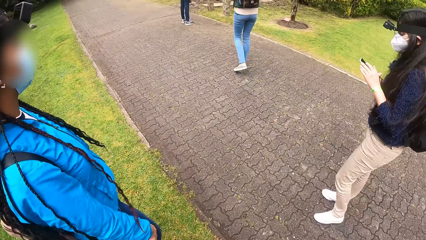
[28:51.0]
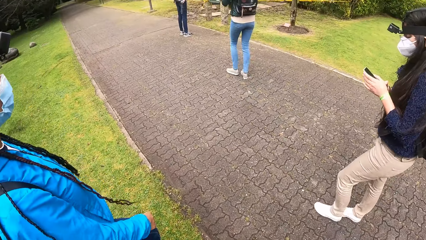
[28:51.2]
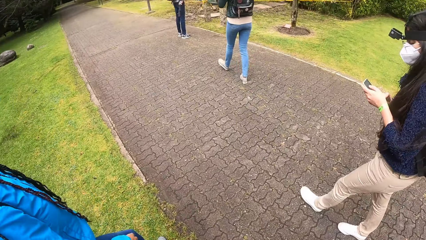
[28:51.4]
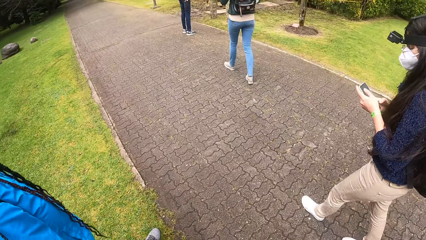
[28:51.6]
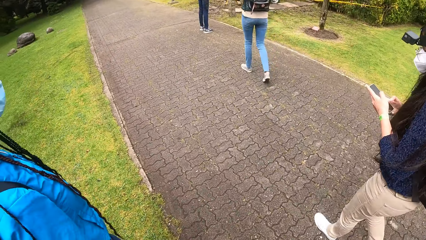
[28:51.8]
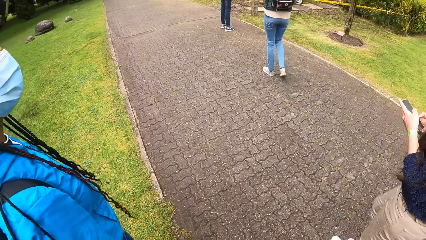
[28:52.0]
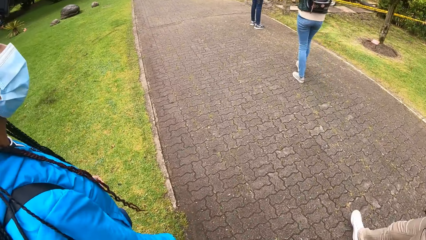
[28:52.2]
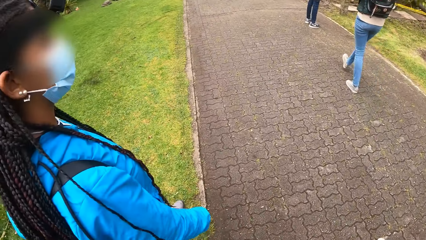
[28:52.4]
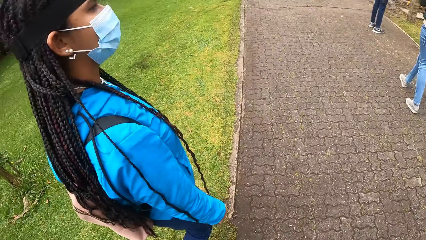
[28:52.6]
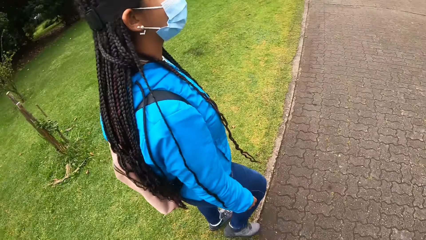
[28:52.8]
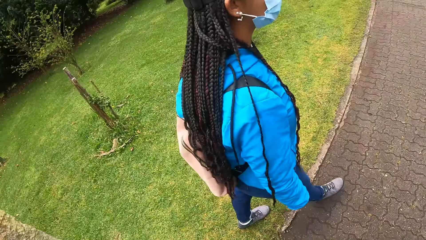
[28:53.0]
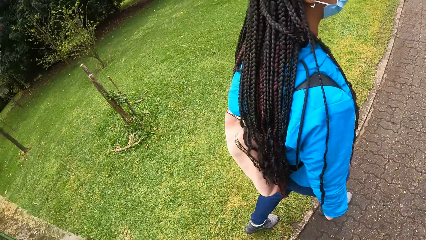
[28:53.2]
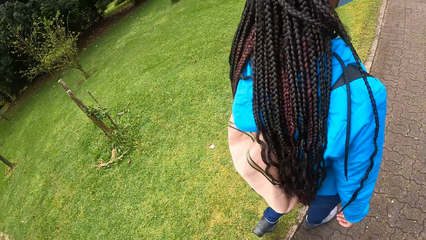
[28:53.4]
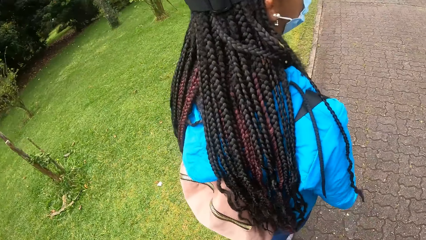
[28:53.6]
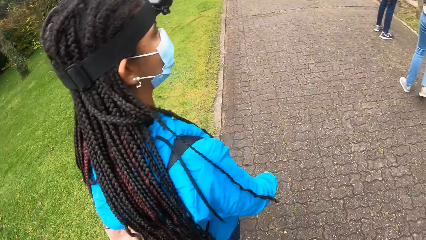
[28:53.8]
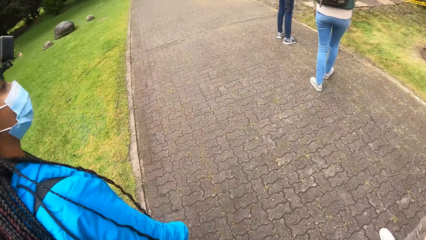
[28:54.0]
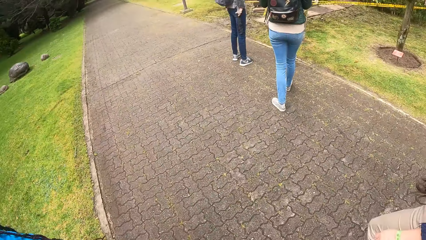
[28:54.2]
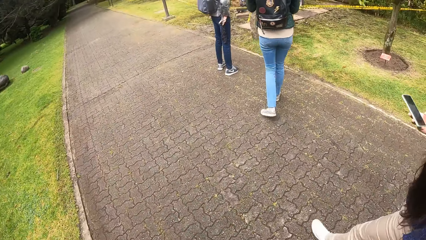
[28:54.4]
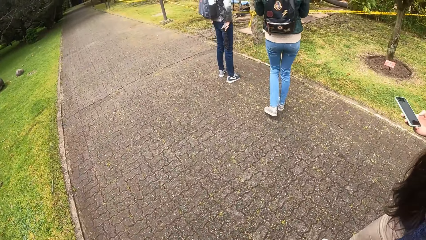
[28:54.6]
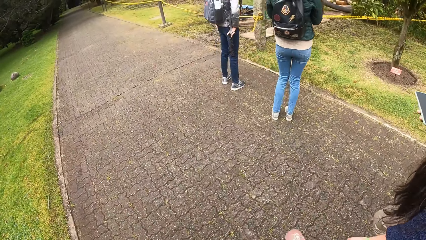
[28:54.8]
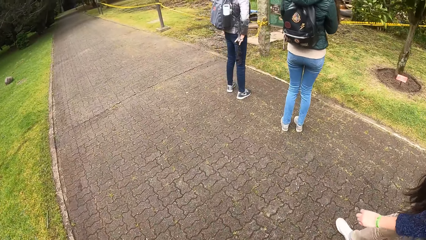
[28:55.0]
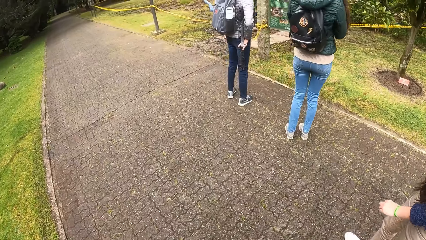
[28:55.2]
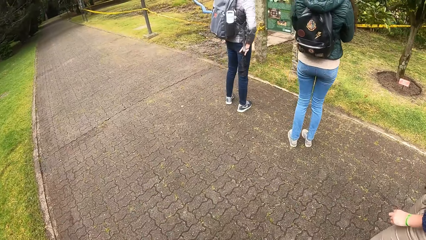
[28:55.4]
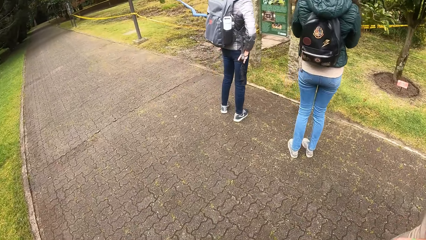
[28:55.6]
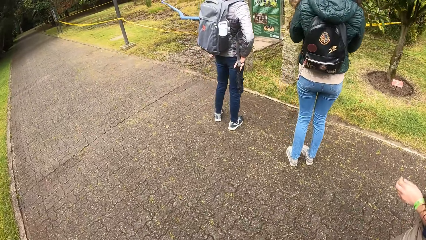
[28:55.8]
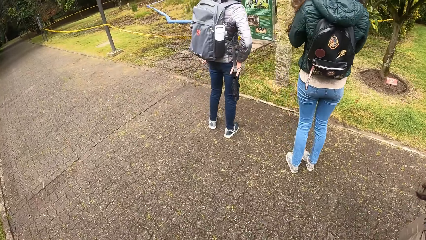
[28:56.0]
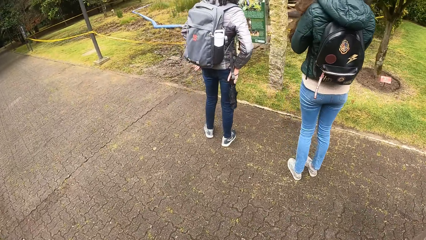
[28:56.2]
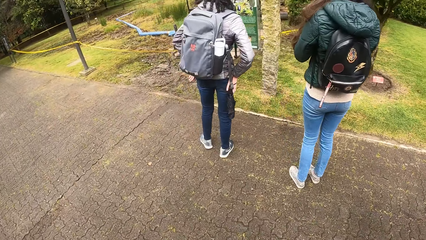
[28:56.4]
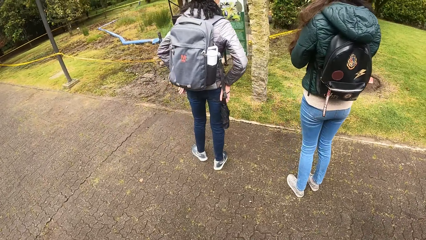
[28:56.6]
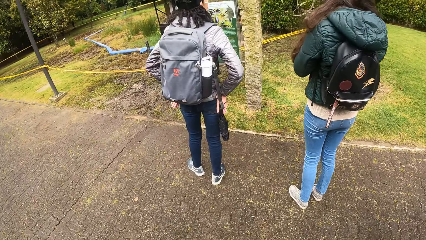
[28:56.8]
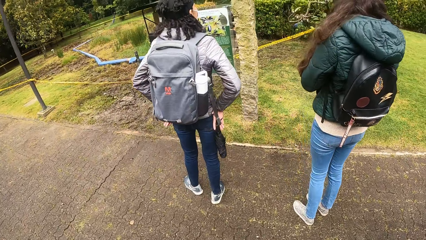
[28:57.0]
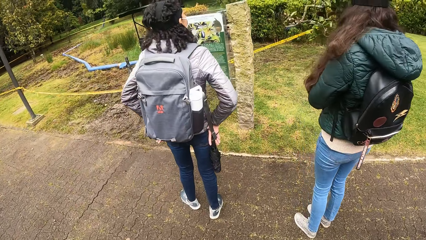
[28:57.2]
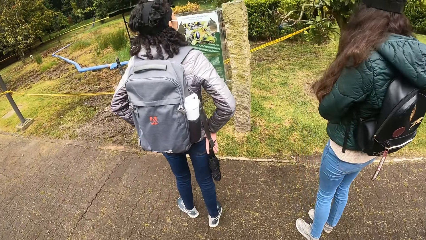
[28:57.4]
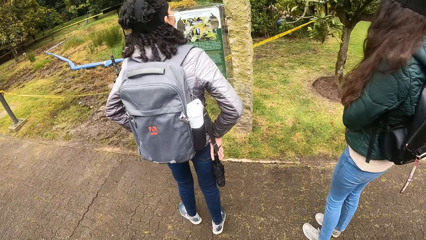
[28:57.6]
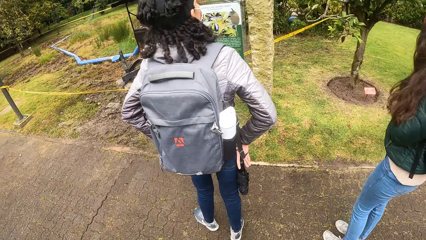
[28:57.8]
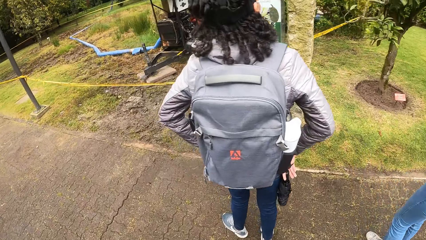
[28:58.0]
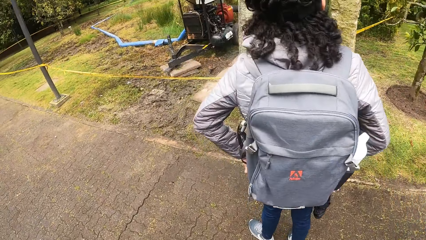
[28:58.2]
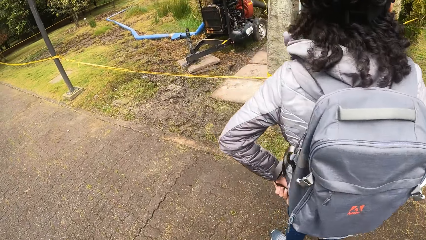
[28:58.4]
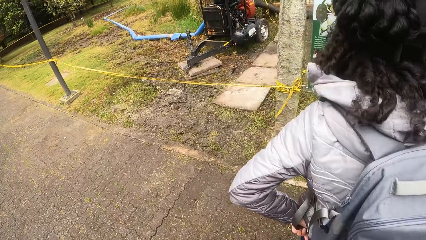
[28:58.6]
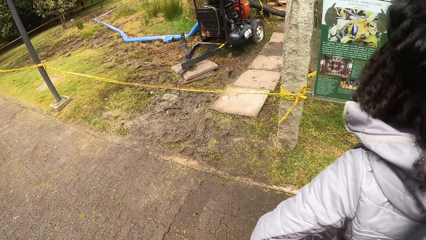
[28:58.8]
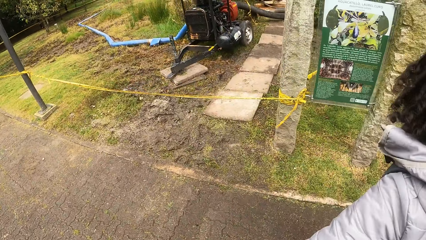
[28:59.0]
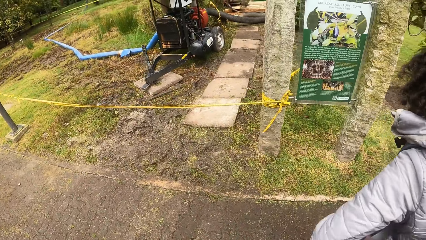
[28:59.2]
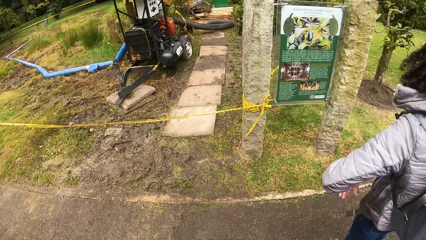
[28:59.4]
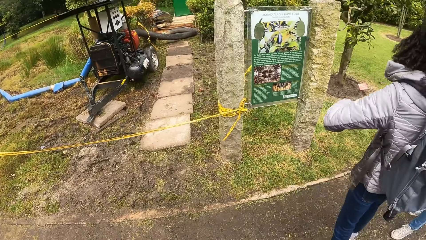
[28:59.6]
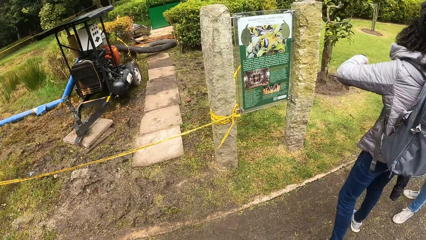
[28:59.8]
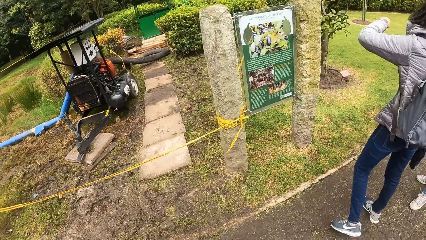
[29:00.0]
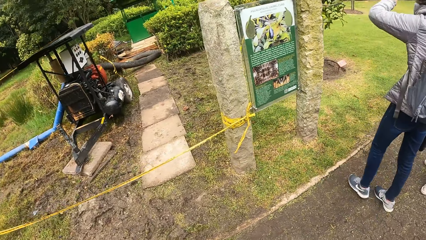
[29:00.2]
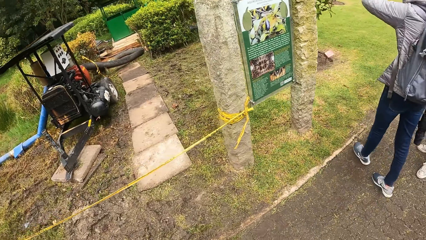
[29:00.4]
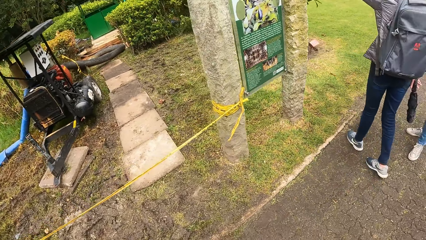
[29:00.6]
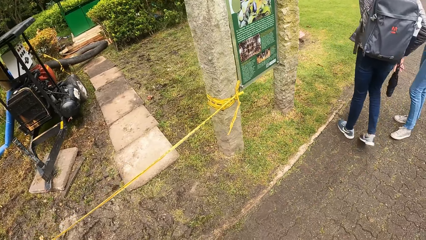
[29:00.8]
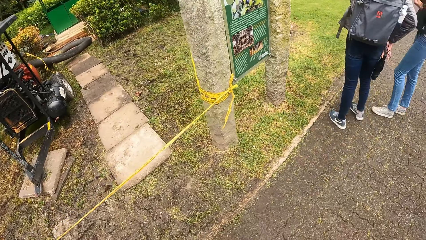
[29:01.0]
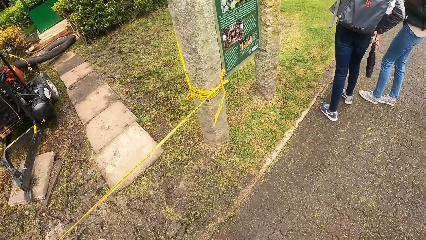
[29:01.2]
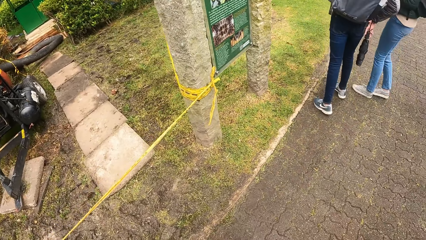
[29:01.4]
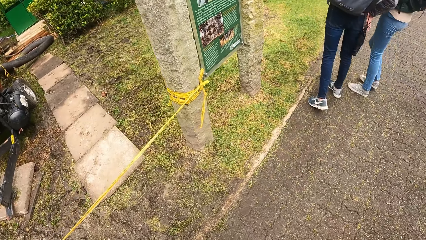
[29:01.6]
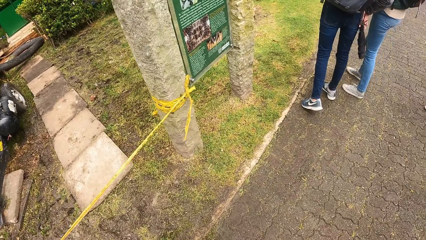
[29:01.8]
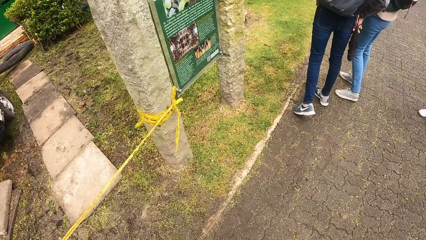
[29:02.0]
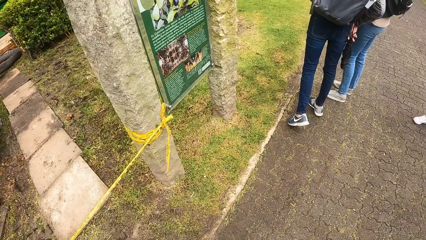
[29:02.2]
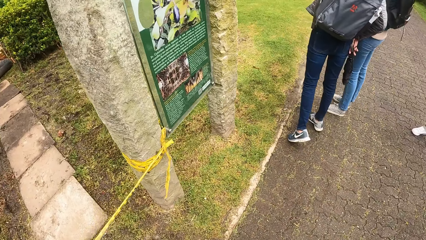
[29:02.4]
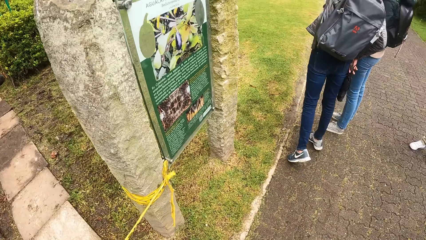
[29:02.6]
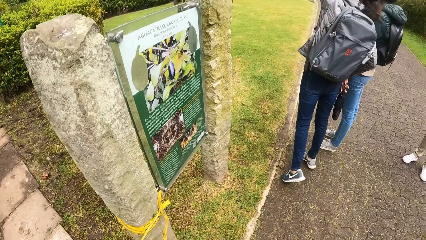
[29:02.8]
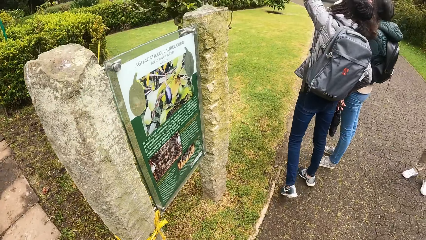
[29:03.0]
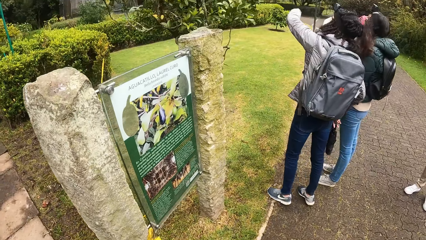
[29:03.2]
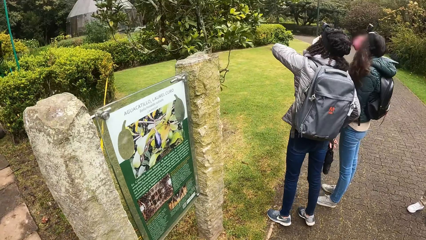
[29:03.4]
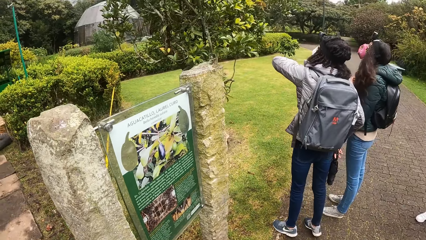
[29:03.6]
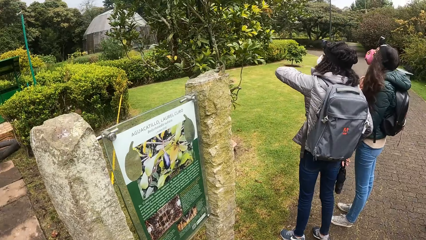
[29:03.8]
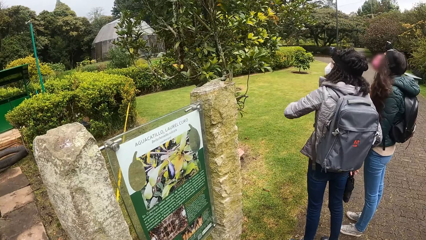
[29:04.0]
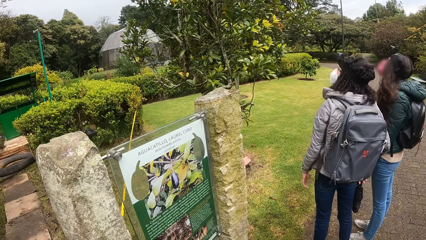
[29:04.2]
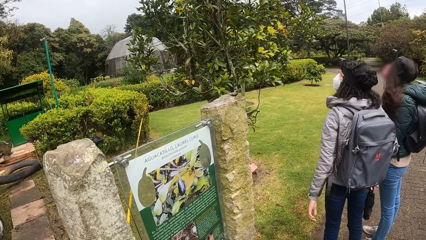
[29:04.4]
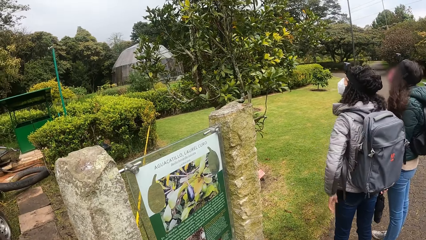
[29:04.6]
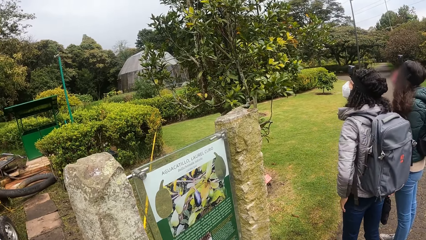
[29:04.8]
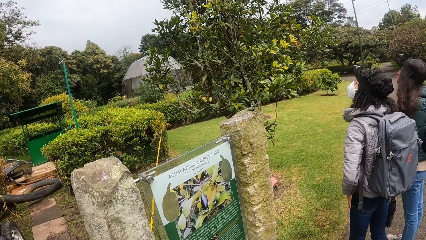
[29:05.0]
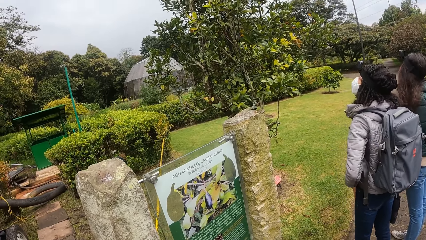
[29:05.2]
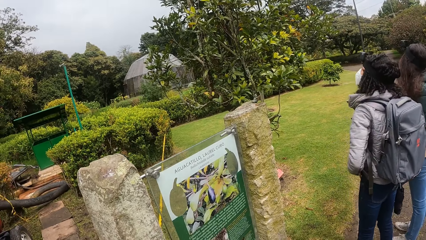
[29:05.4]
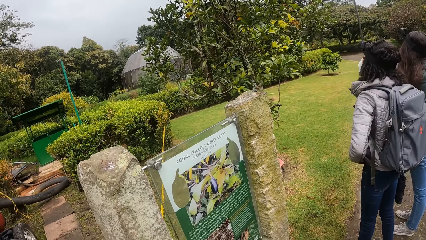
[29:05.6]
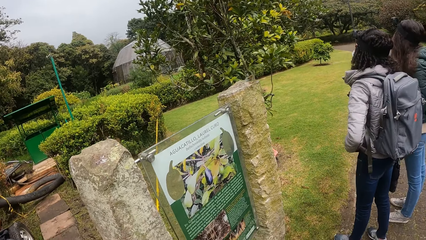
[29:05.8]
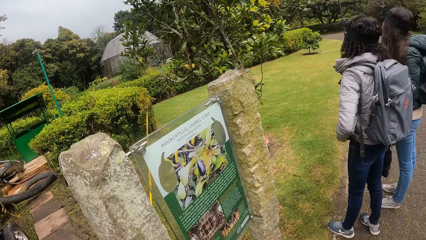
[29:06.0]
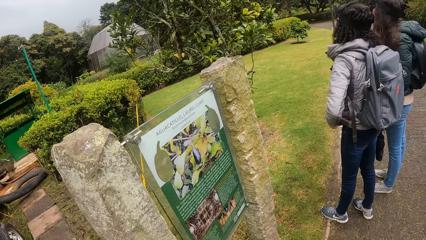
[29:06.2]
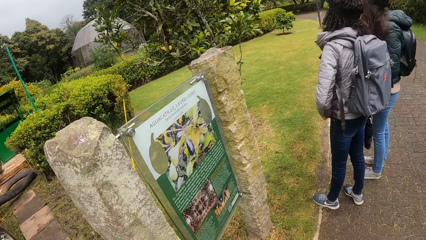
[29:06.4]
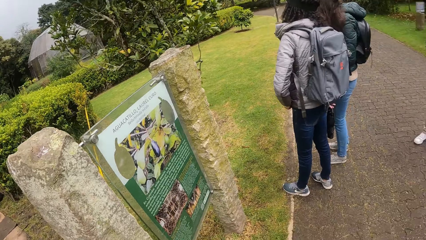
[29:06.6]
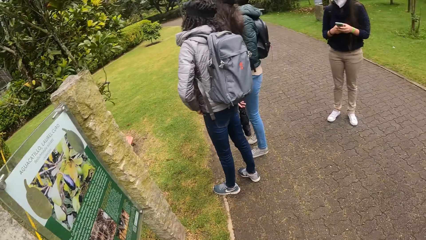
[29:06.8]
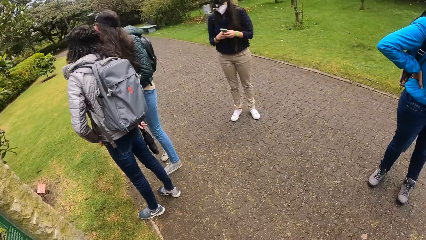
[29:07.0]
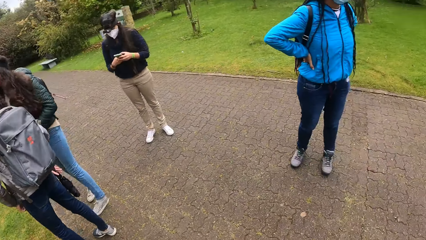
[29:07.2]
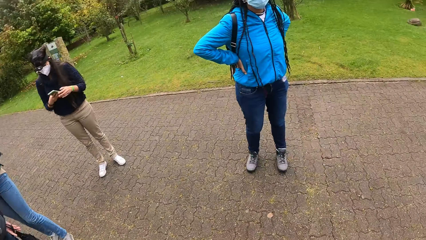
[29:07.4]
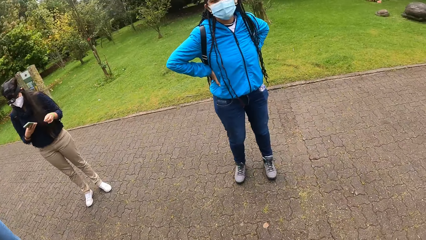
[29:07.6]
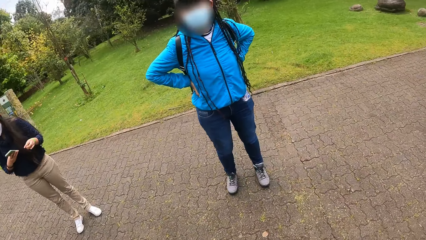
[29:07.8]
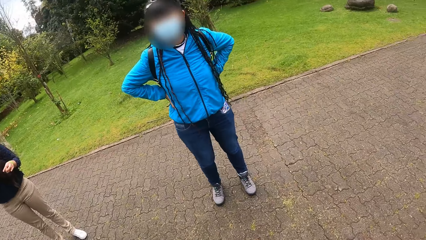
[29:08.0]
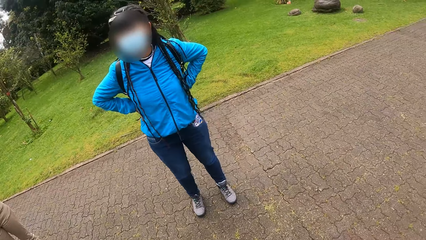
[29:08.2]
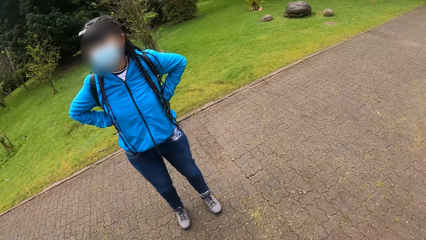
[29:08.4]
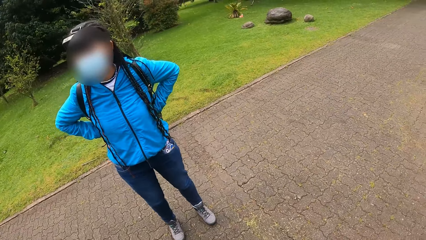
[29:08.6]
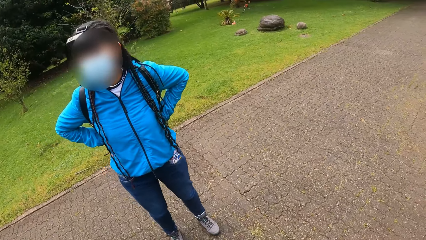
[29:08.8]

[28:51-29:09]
The camera wearer walks on the footpath. They look around.
